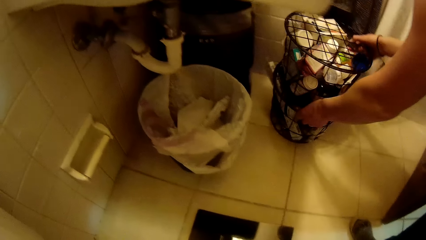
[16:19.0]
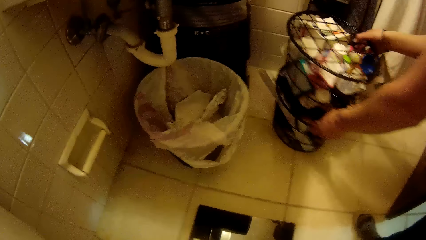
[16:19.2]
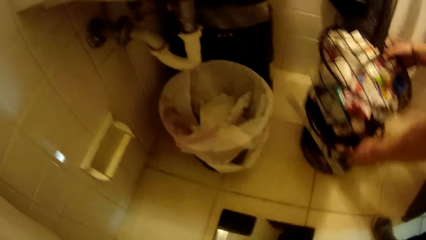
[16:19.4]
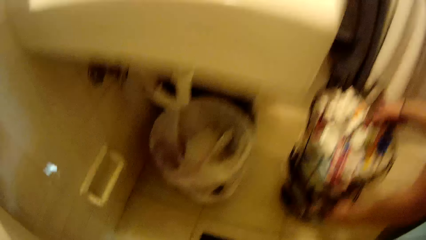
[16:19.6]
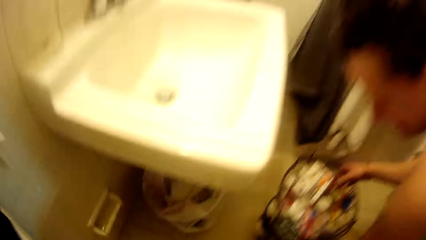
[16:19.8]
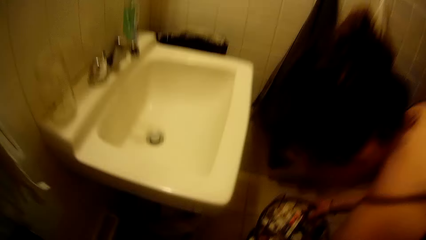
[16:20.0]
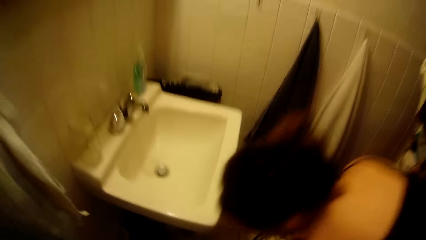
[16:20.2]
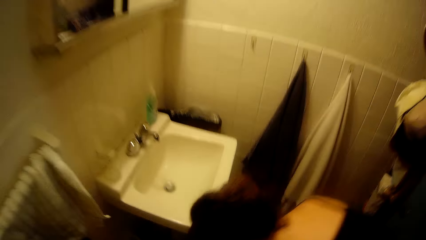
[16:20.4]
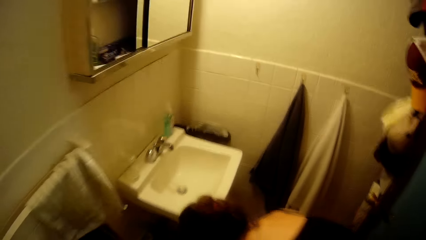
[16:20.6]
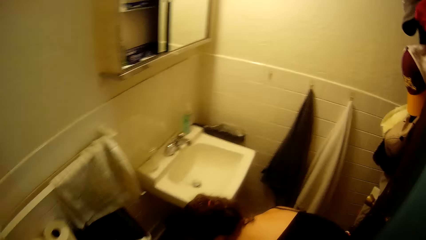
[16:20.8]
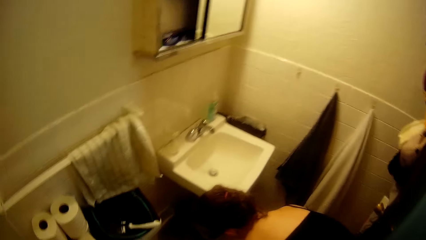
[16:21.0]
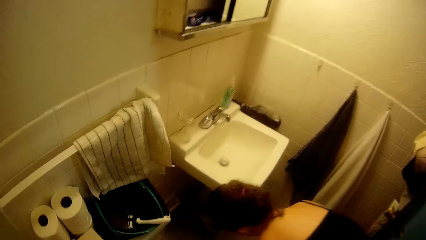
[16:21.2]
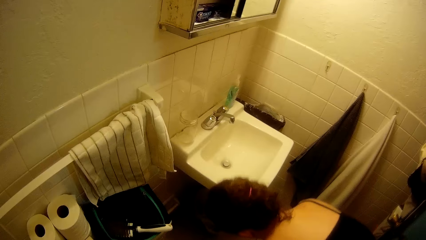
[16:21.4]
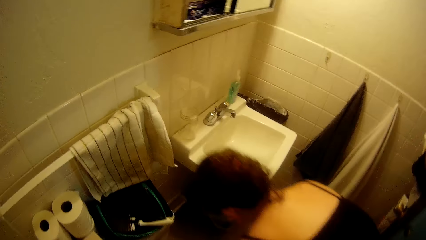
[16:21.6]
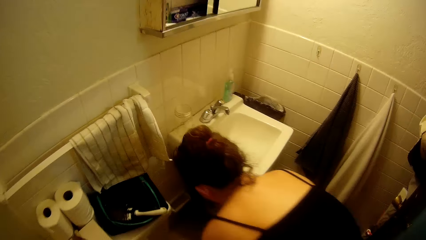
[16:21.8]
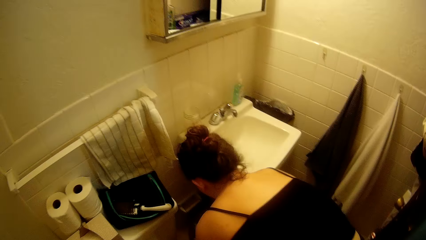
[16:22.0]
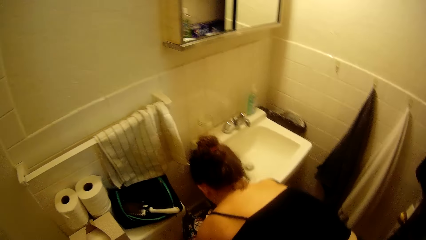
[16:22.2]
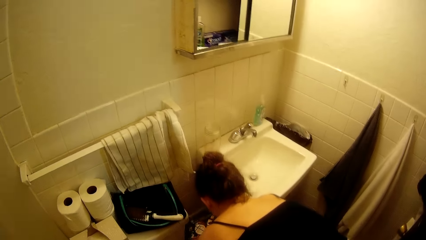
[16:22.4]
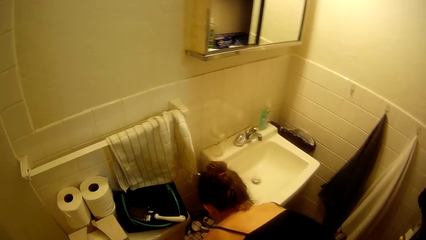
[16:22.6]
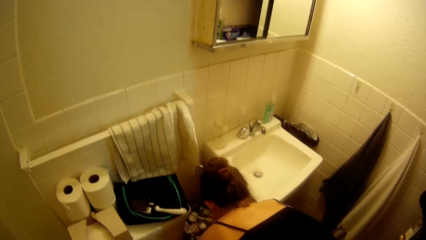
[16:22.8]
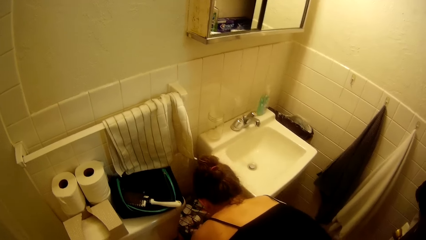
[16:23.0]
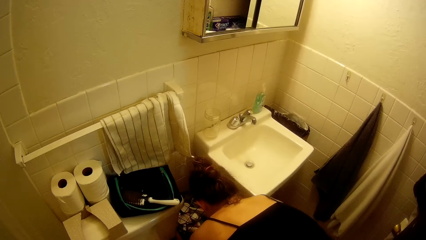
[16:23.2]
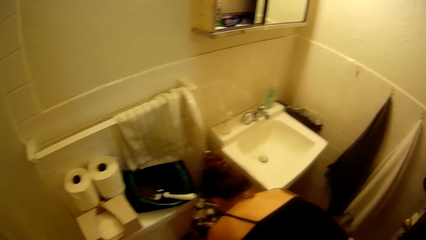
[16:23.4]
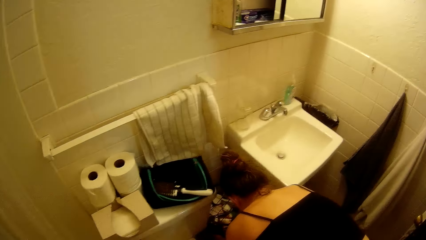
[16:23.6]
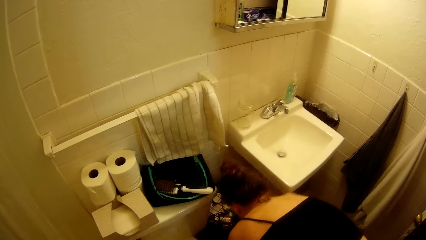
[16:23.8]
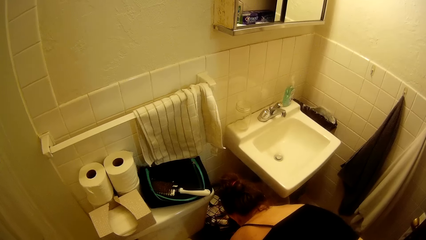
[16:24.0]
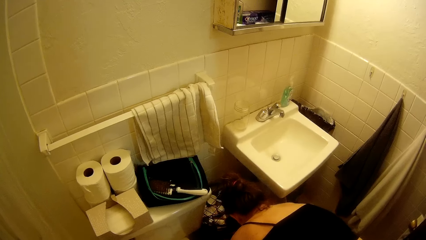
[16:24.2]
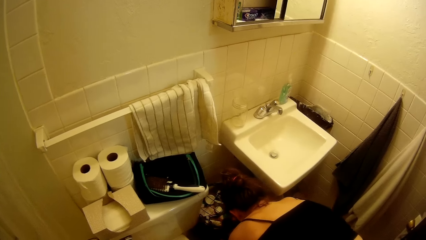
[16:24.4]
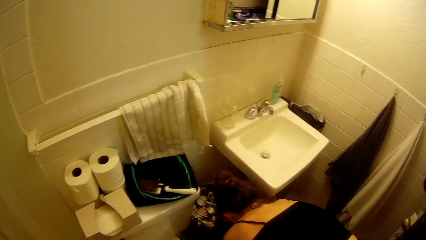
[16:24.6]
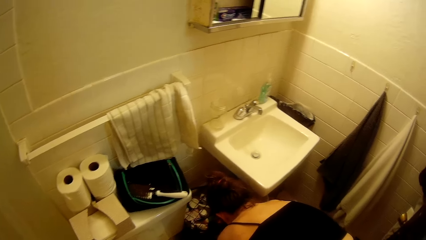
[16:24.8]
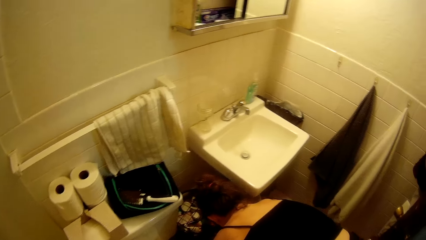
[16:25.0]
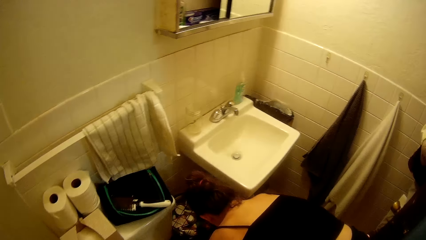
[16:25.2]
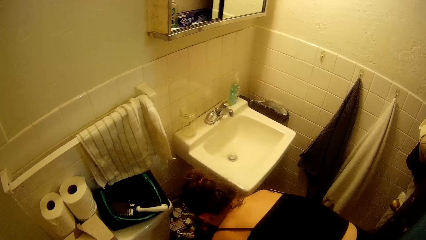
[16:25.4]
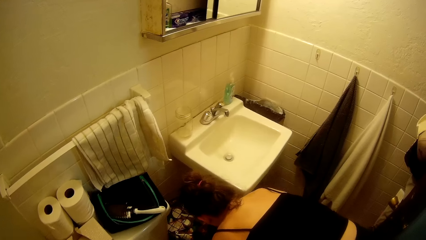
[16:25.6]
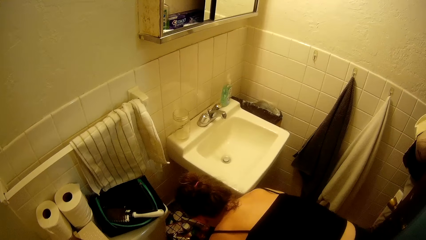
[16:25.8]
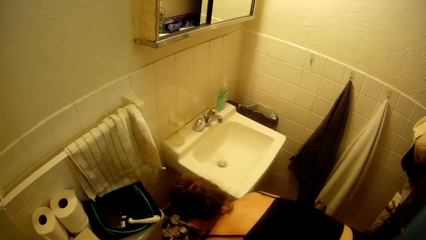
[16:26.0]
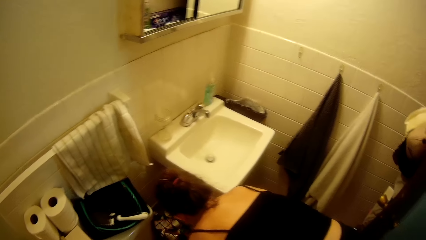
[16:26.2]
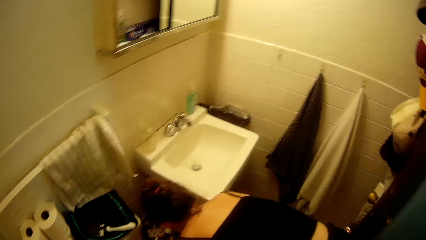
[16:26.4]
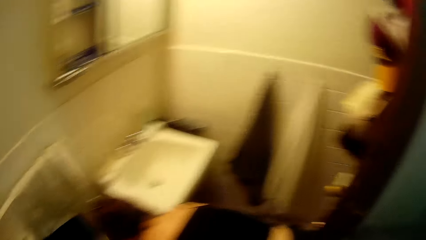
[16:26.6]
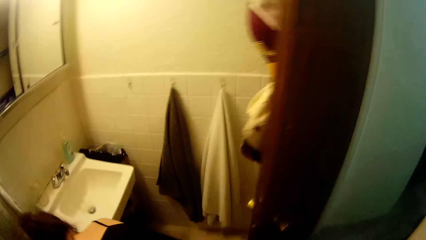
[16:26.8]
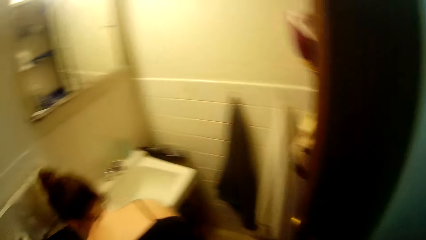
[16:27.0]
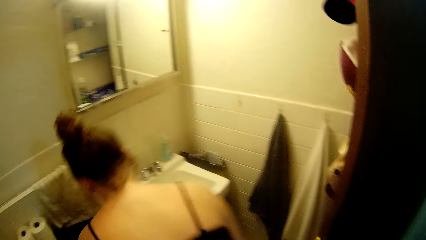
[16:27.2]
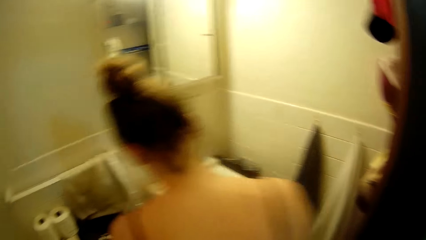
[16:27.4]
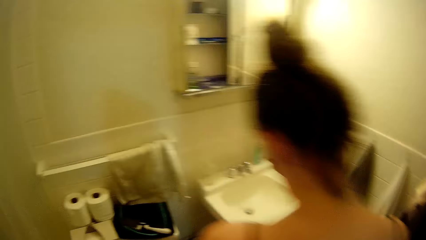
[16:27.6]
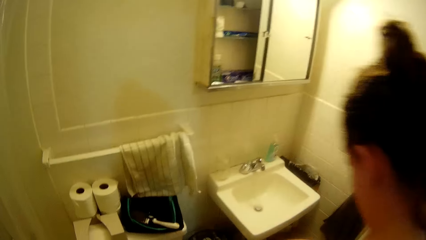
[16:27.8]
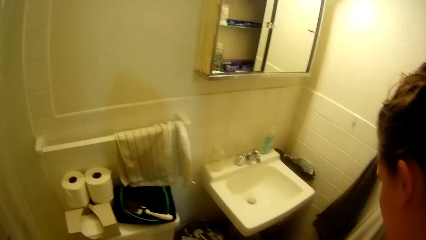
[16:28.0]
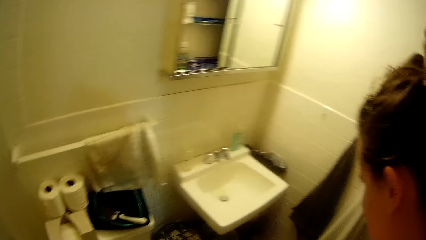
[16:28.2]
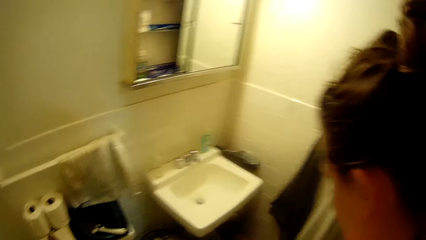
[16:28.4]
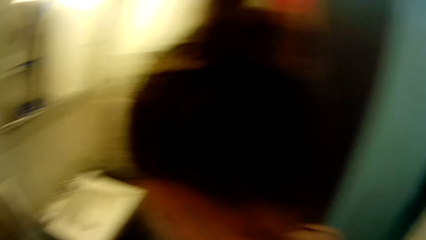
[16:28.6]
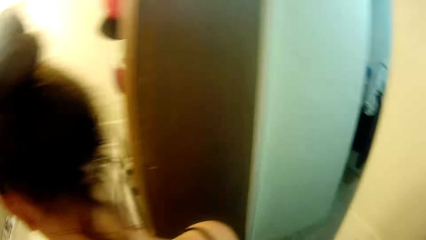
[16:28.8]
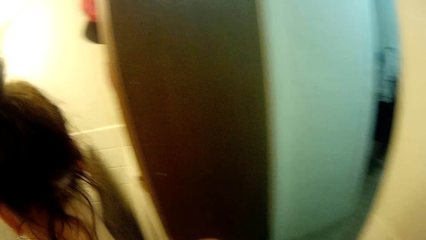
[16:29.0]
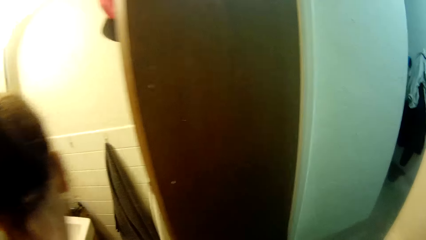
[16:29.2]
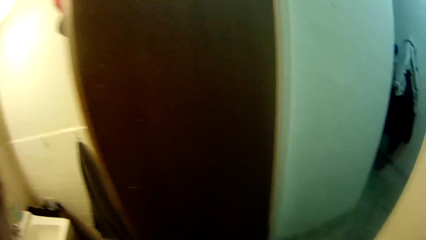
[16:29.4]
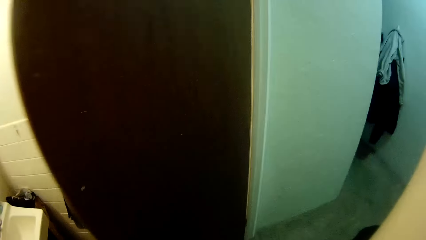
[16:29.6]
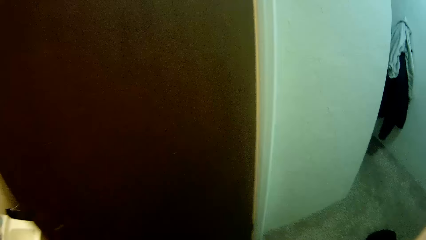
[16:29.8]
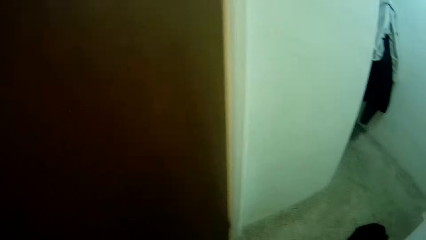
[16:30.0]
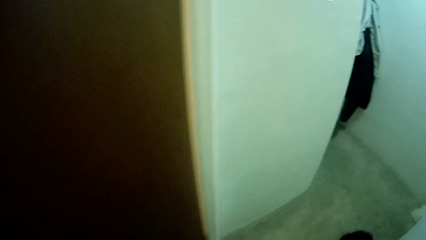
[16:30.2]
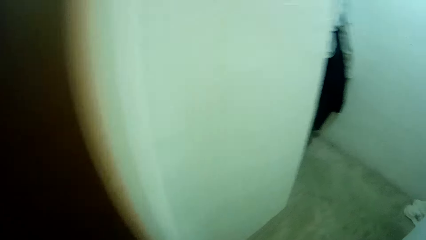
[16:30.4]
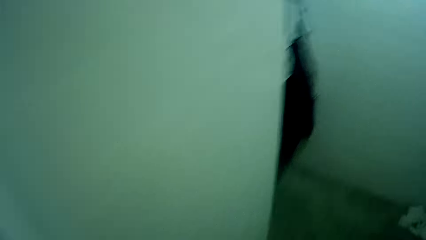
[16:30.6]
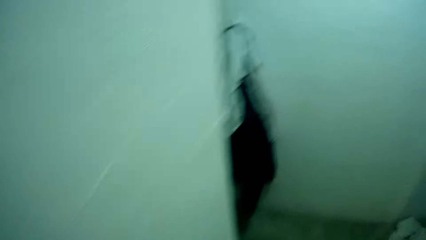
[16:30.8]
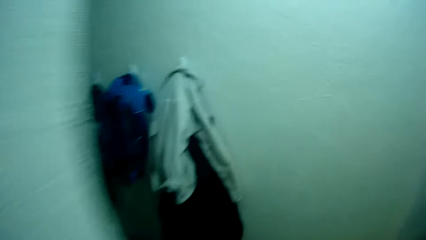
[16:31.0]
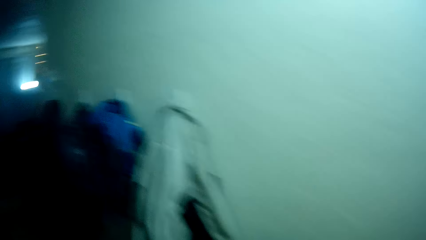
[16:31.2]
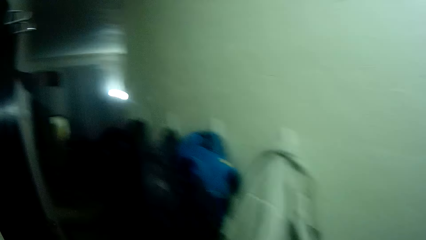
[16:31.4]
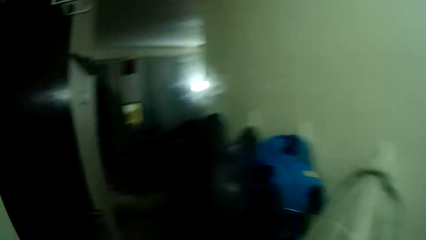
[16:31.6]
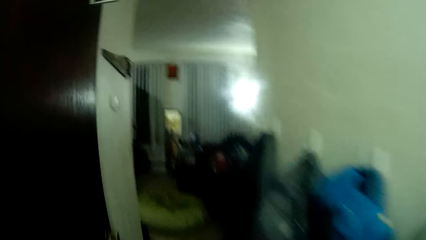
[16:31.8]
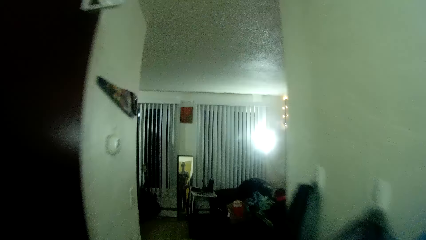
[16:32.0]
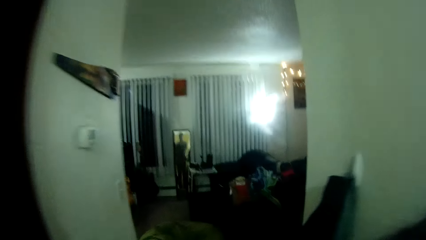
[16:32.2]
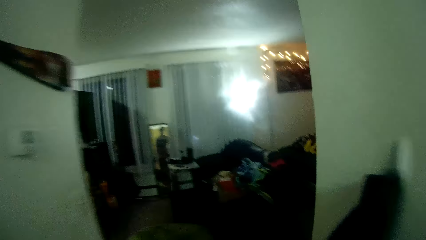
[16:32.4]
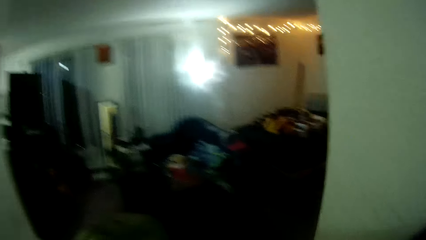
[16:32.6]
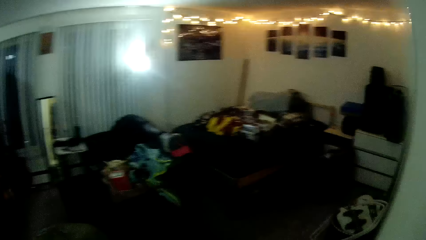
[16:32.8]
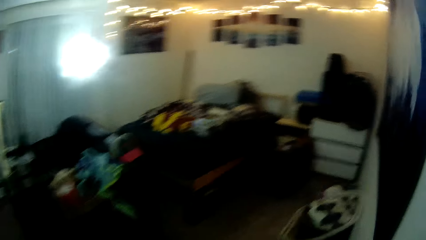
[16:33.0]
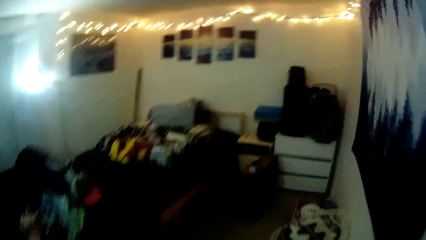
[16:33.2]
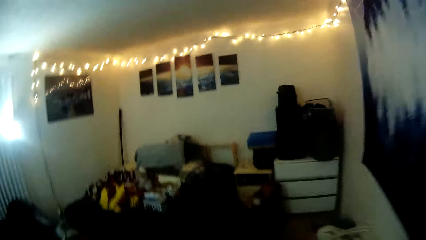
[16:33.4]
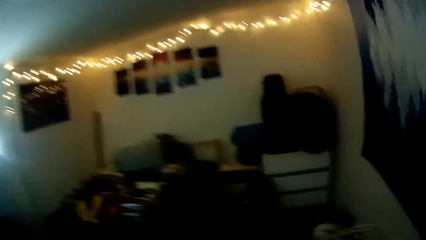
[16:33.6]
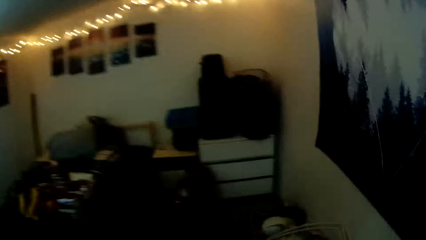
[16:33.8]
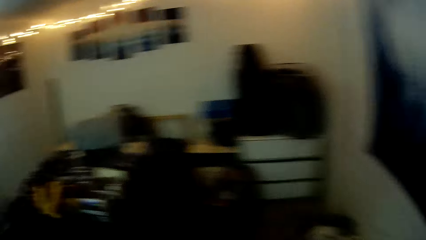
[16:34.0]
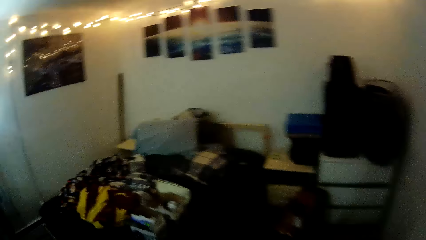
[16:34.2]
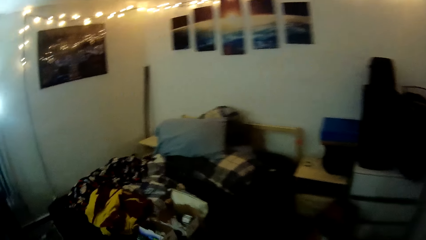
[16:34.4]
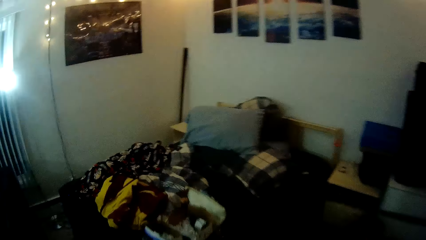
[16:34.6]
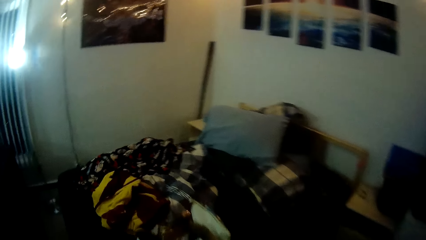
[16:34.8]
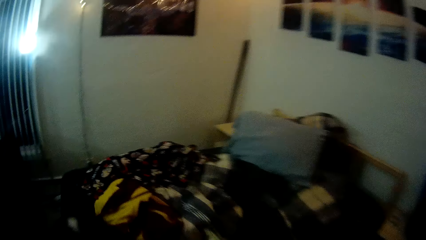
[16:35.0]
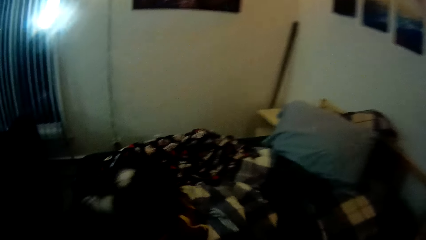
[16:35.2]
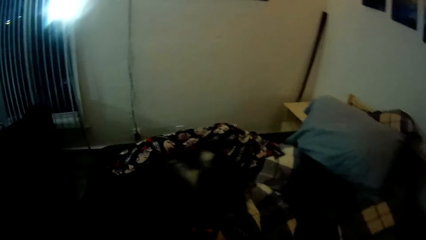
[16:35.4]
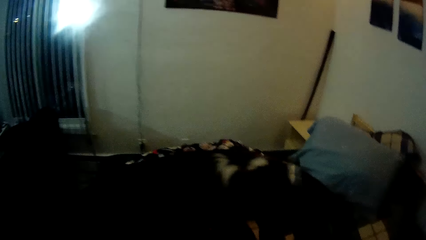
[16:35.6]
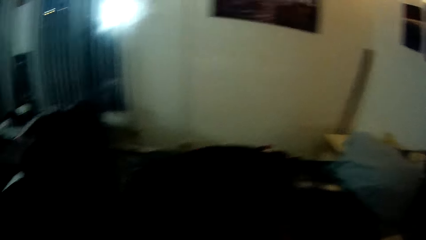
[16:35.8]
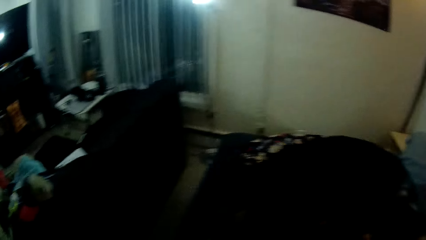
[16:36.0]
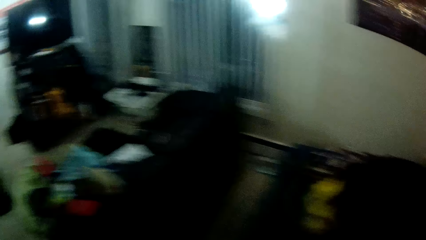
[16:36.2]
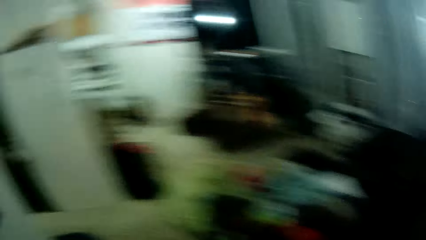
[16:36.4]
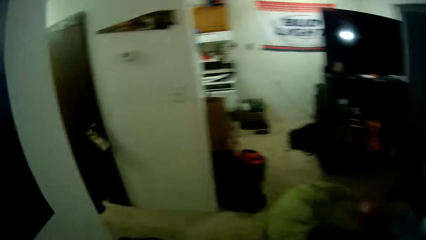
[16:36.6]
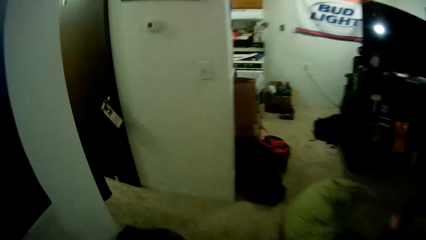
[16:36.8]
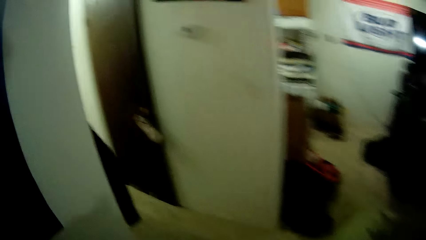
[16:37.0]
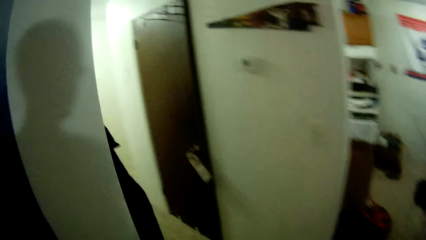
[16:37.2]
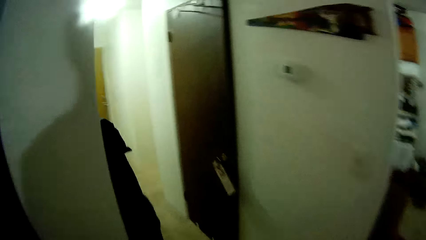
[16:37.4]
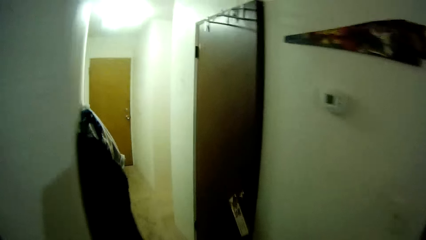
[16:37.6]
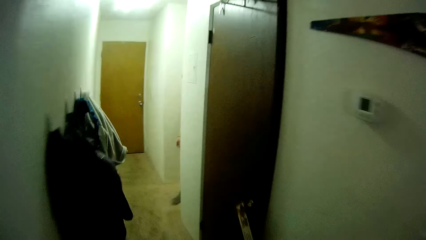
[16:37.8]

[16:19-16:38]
The woman pulls the steel holder on the floor. She adjusts the bin on the floor with both hands. The camera wearer walks out of the toilet. They walk around the room. The dog climbs the bed.
